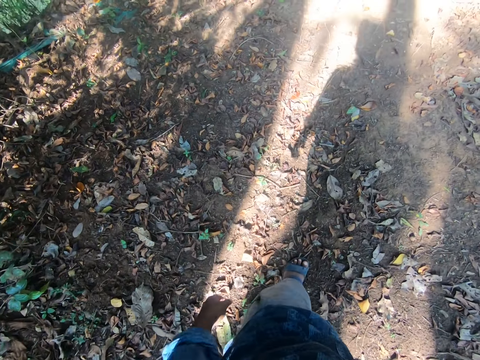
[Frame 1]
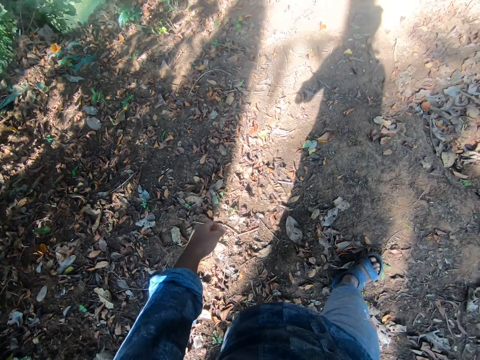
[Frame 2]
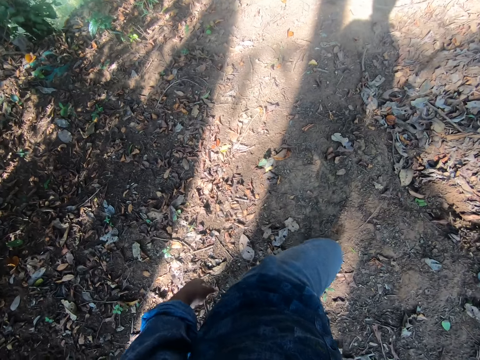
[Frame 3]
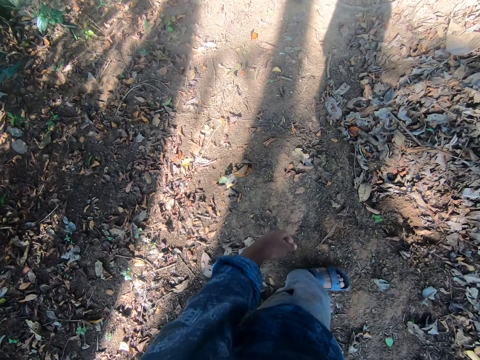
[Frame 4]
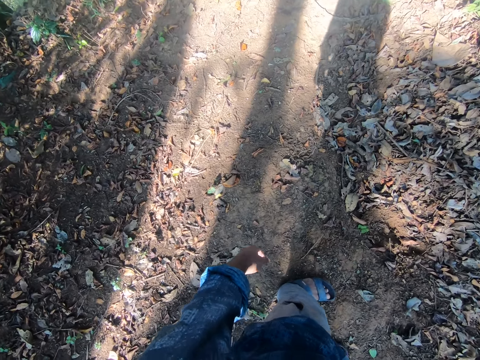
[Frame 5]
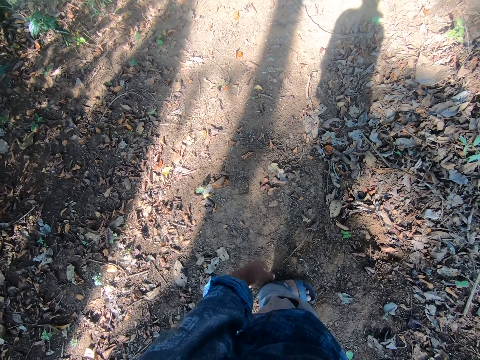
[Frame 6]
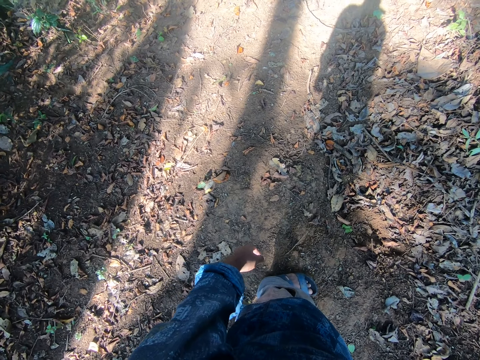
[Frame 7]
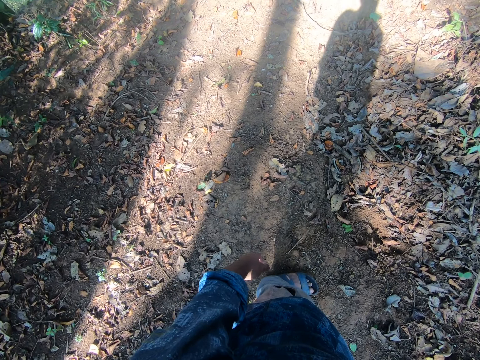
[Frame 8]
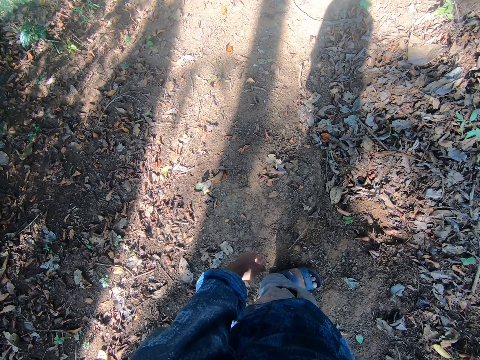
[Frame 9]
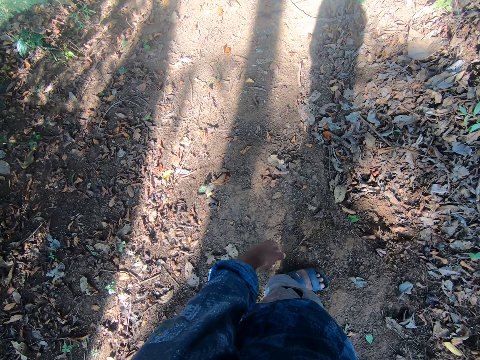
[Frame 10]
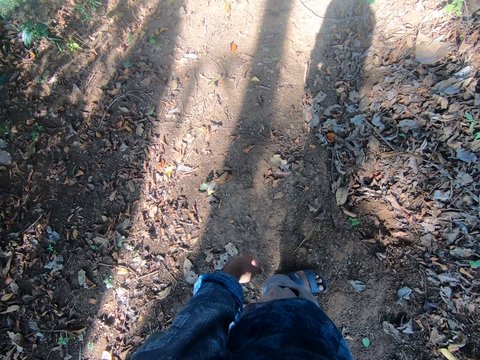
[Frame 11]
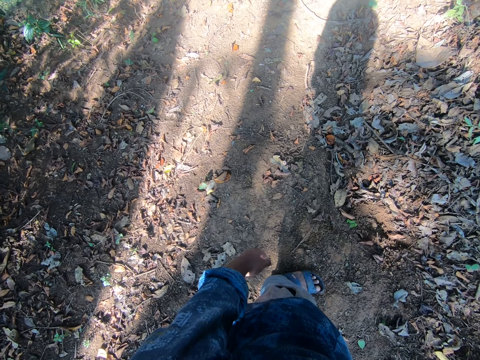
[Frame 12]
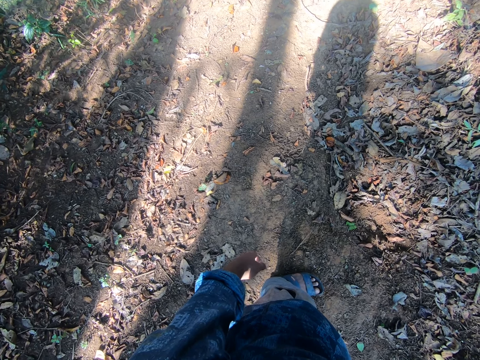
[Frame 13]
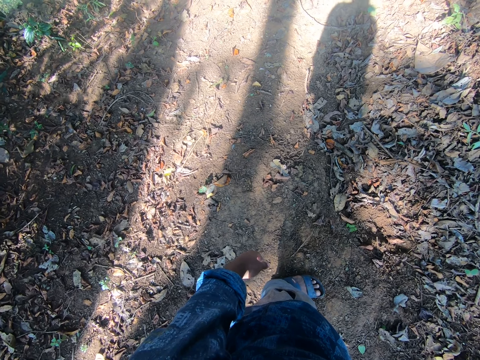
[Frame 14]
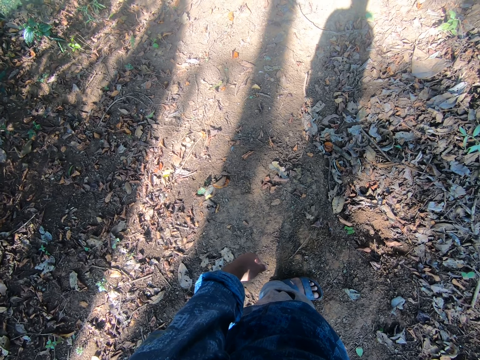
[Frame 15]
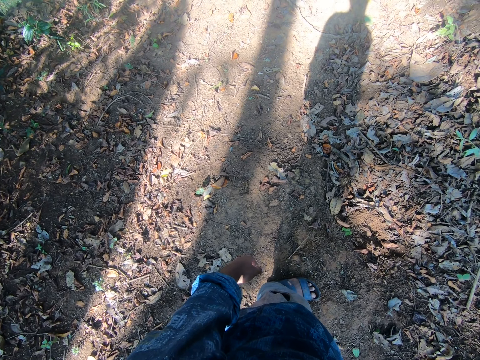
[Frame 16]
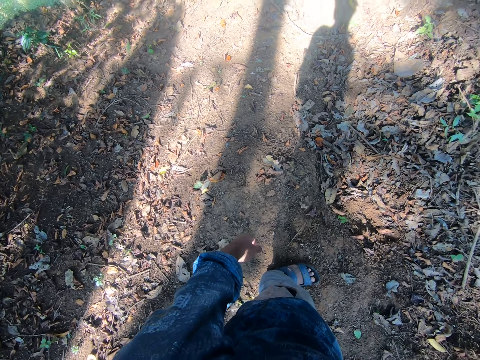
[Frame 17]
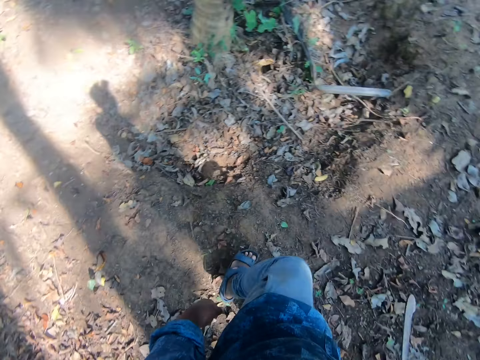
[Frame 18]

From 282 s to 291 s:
The camera wearer looks around. They look around the garden.

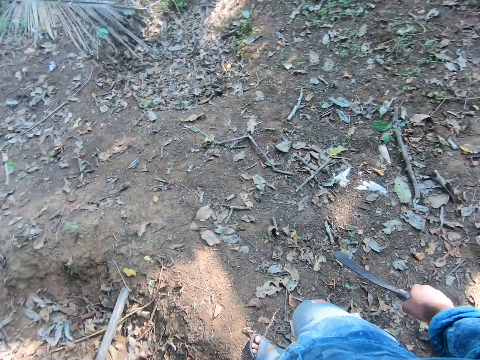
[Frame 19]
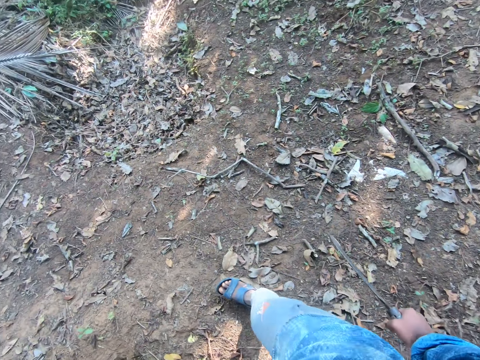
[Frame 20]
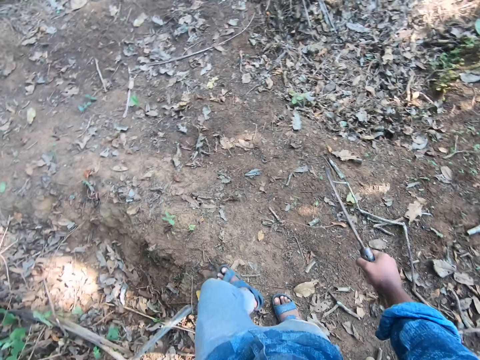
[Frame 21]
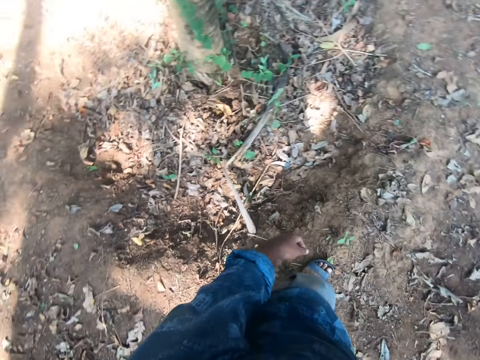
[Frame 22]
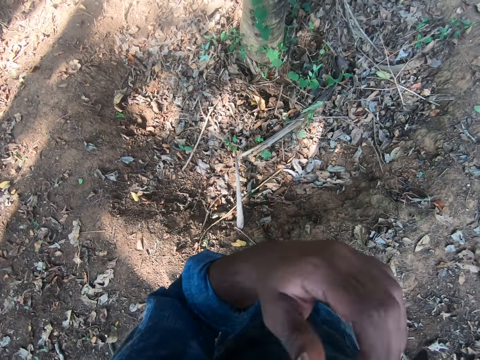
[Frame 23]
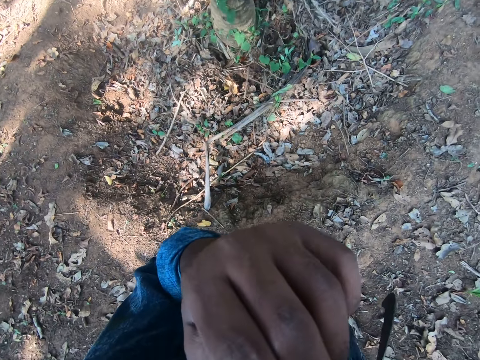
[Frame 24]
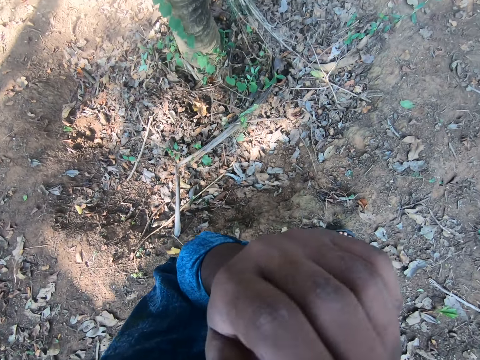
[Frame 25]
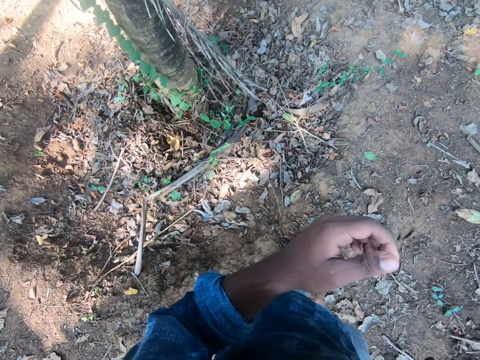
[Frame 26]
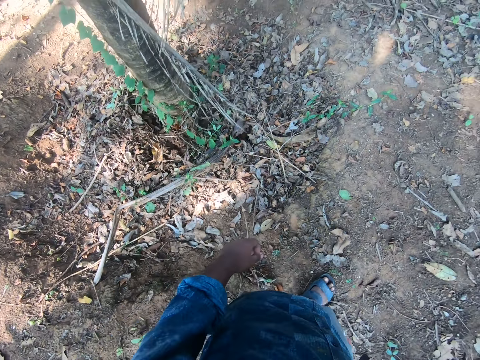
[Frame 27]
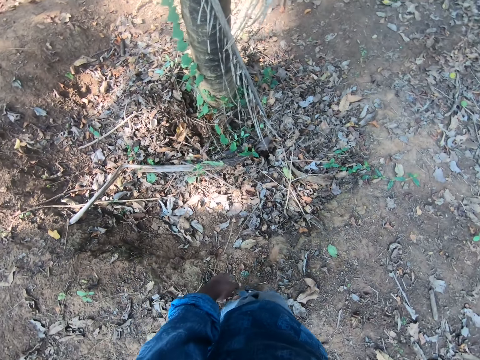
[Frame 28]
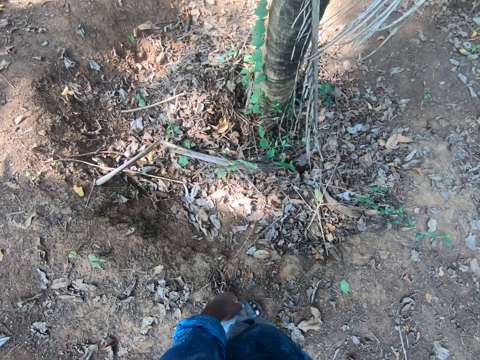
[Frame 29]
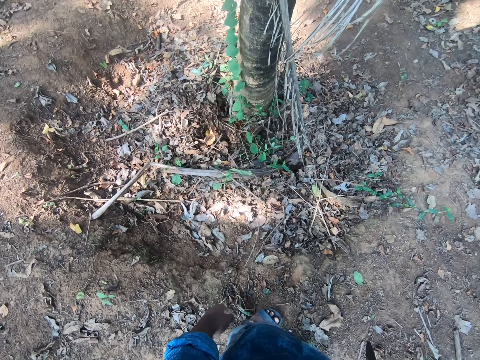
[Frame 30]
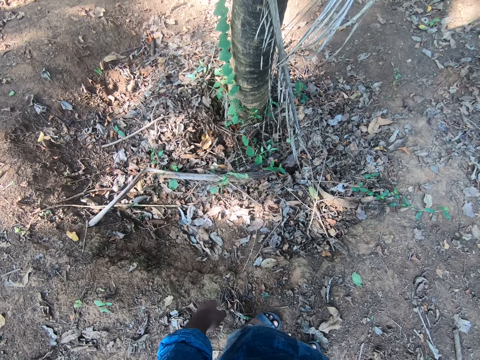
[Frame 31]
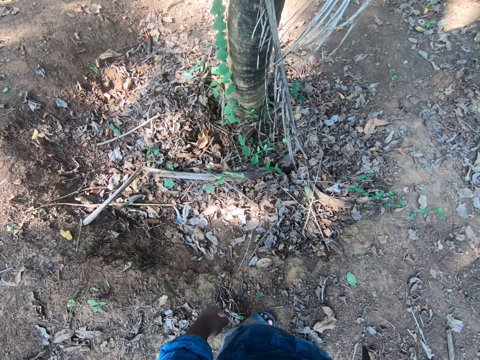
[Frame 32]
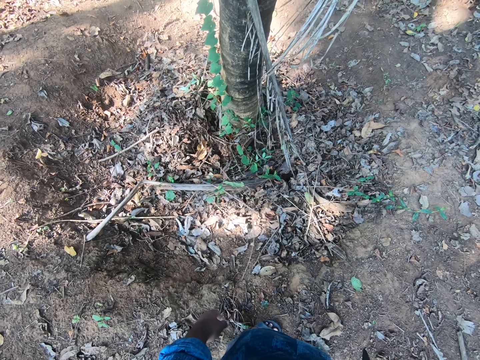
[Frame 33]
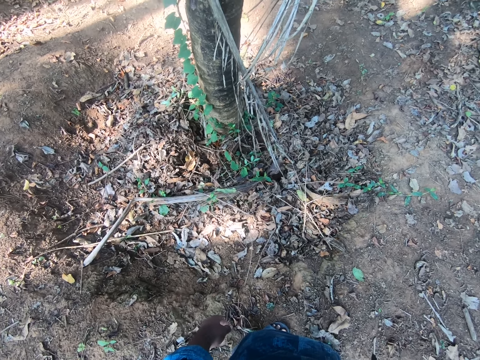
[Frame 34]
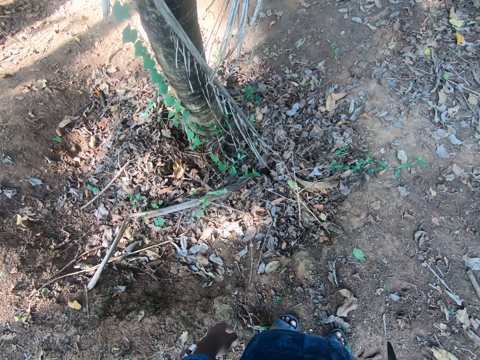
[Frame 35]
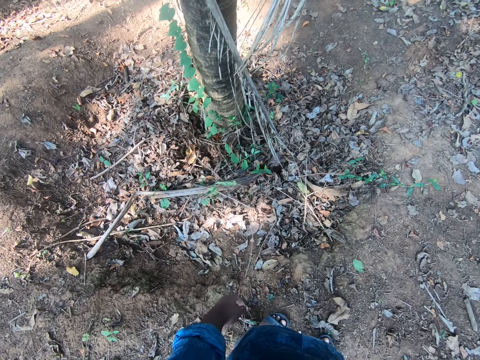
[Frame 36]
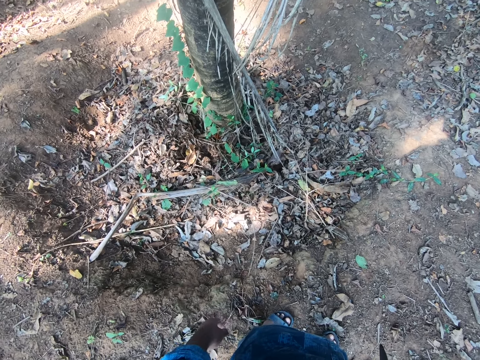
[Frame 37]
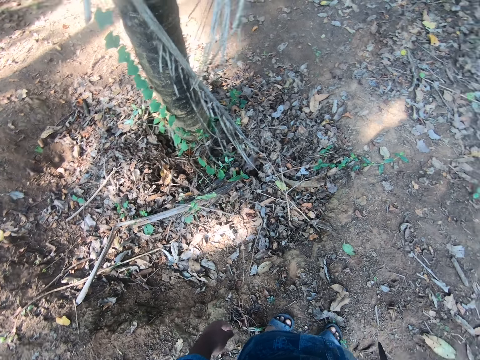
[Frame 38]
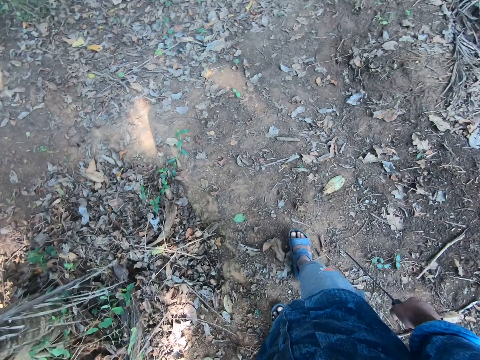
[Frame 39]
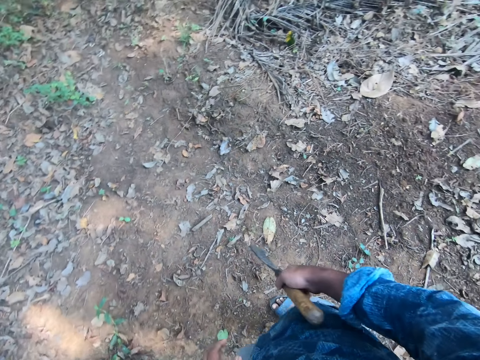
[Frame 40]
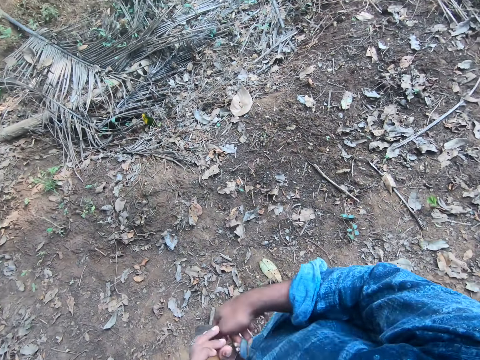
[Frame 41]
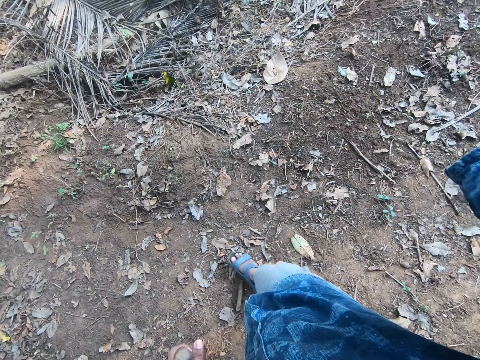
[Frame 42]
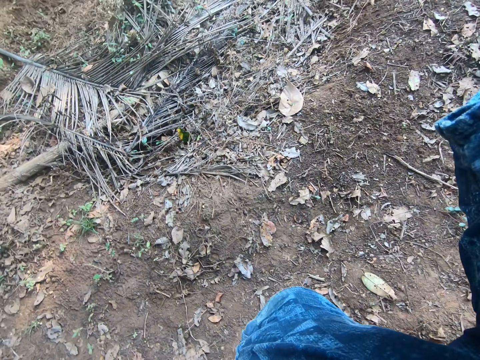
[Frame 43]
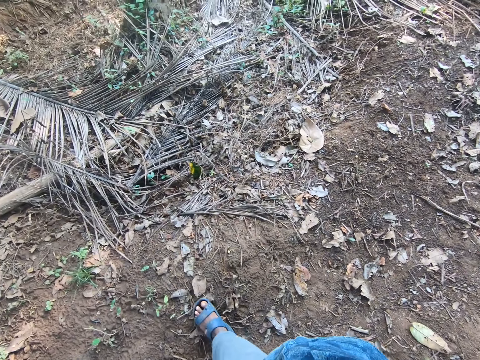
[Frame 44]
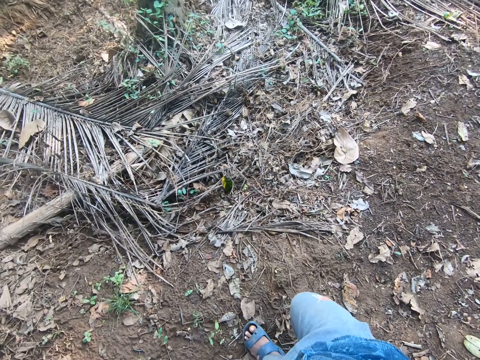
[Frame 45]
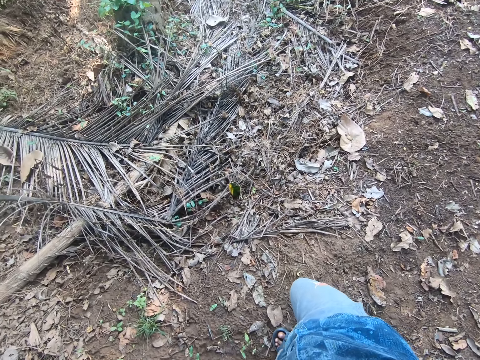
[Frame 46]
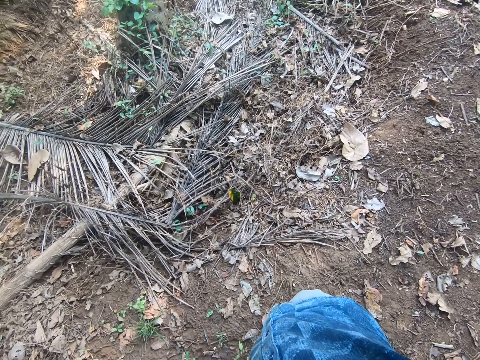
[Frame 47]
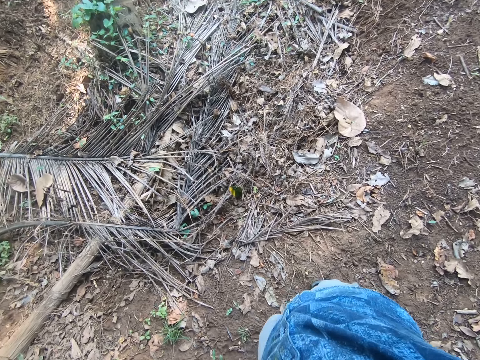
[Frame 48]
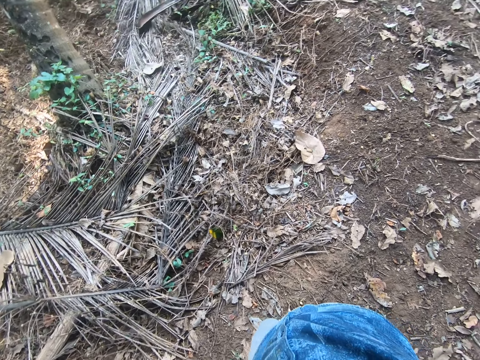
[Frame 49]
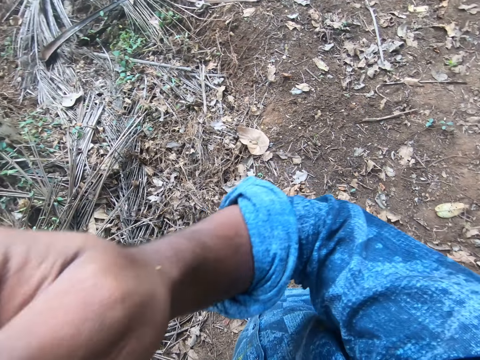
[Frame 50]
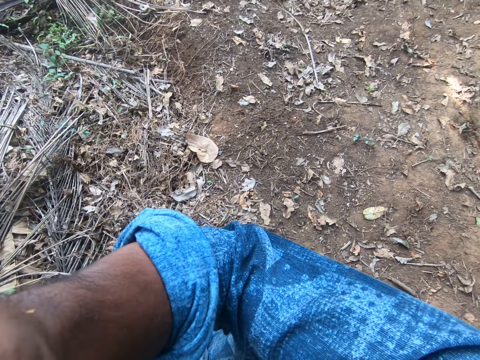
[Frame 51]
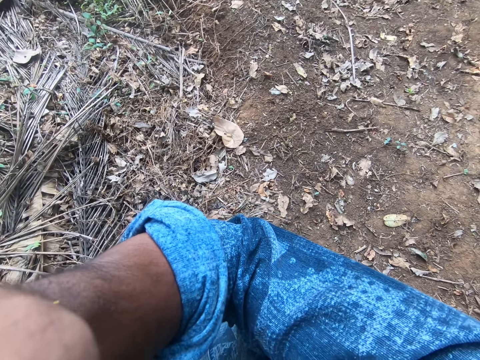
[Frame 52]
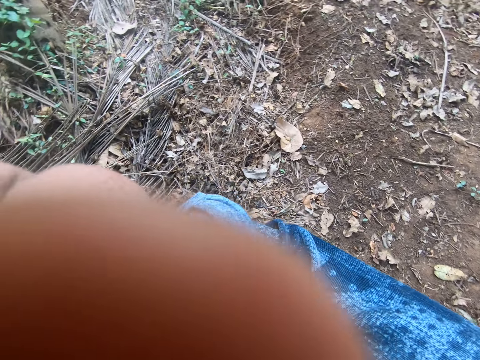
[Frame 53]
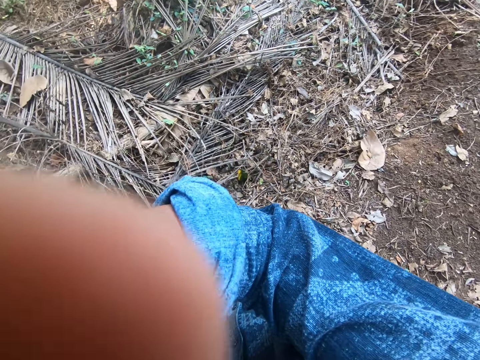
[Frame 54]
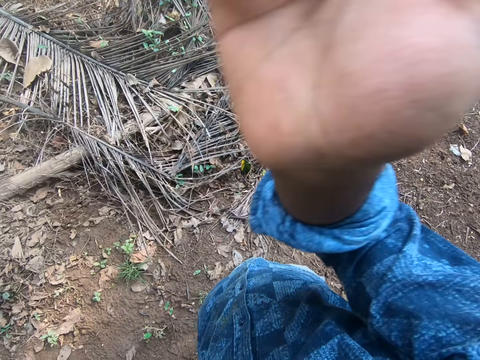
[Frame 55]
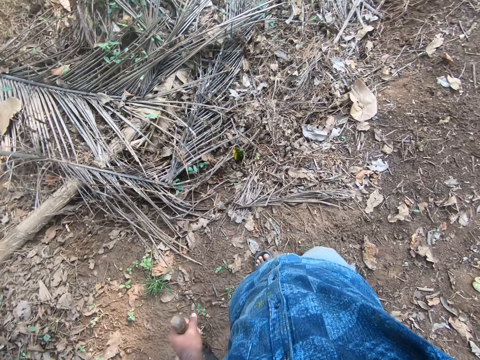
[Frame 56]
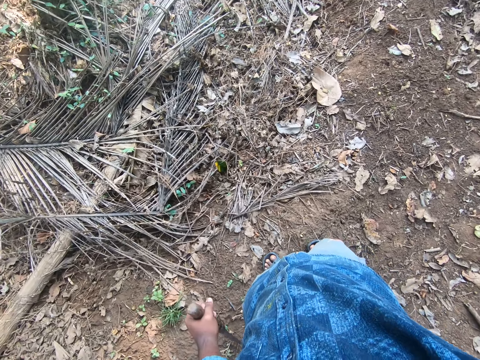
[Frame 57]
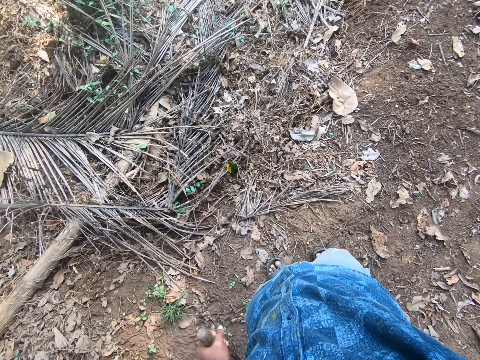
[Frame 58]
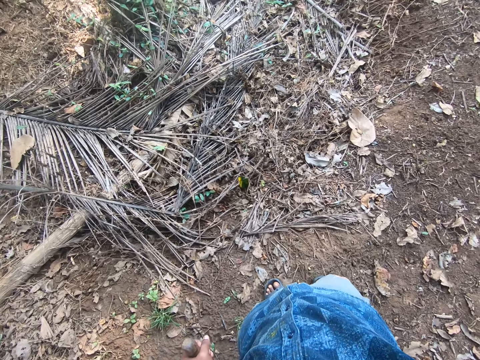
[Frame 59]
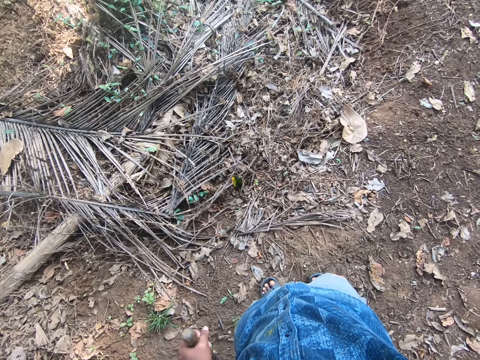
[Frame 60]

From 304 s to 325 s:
The camera wearer raises his left hand. He holds the face with the left hand. He looks around the garden. He passes the sickle from his right hand to his left hand. He holds the sickle tool with the left hand. He raises his right hand. He touches the camera.
